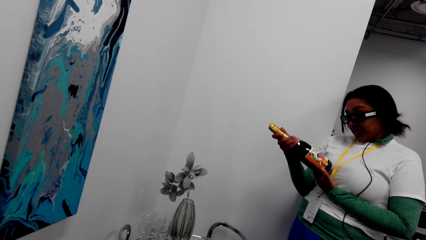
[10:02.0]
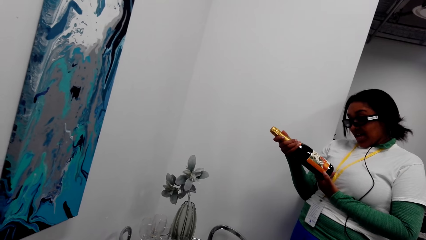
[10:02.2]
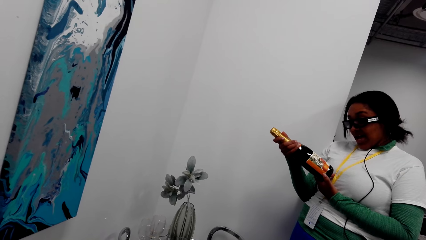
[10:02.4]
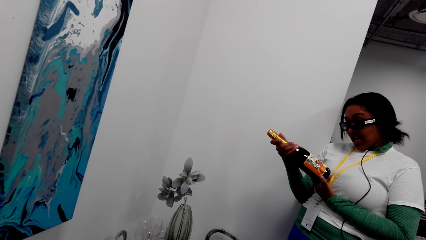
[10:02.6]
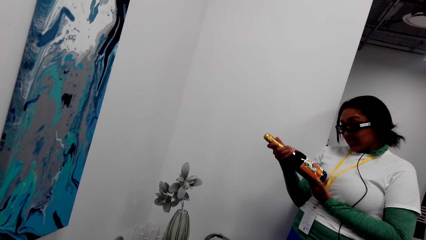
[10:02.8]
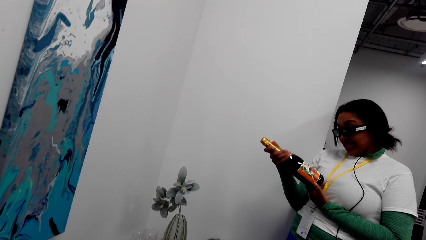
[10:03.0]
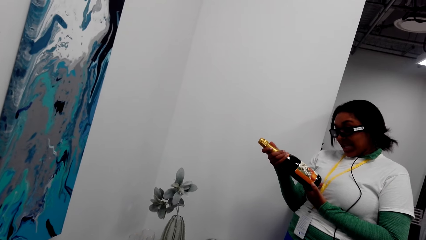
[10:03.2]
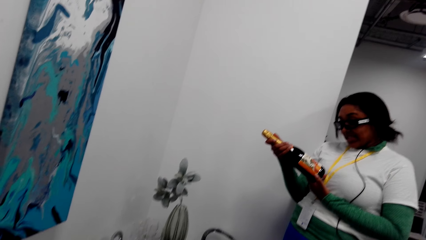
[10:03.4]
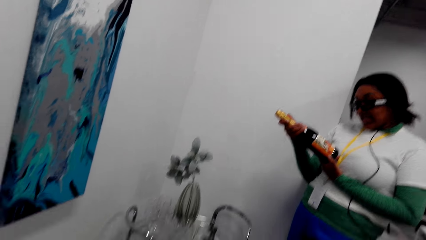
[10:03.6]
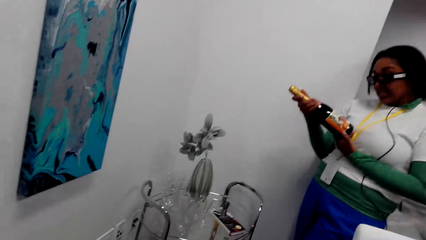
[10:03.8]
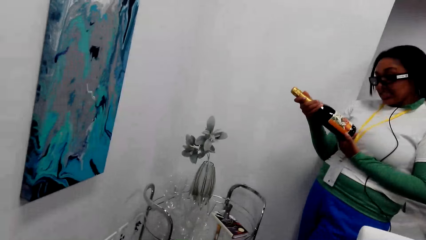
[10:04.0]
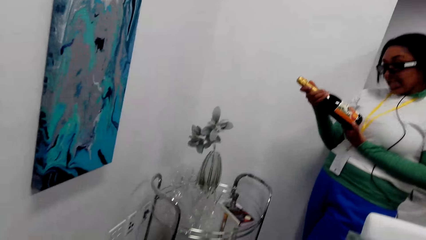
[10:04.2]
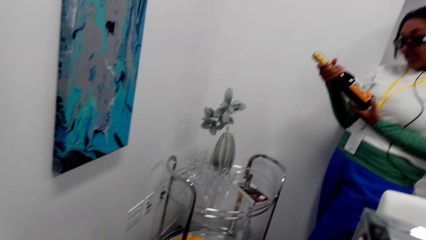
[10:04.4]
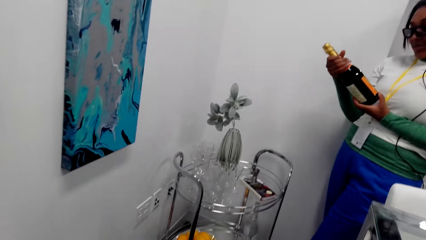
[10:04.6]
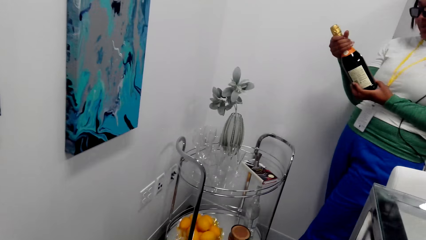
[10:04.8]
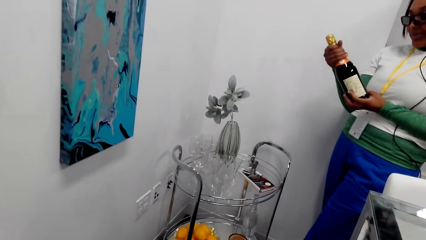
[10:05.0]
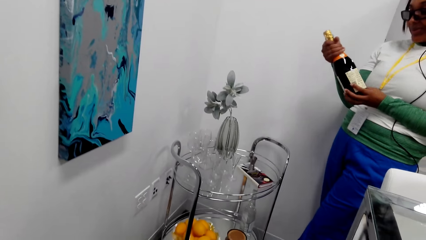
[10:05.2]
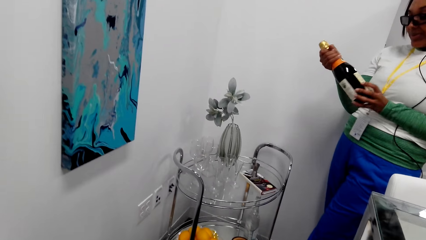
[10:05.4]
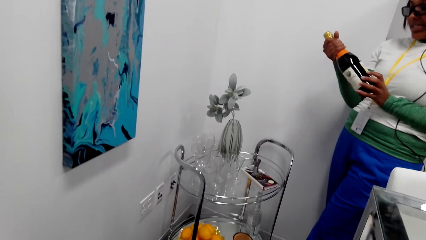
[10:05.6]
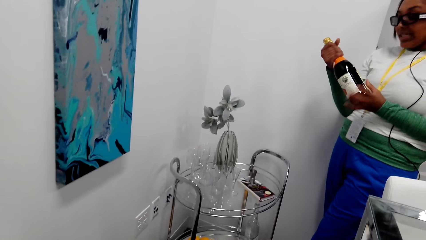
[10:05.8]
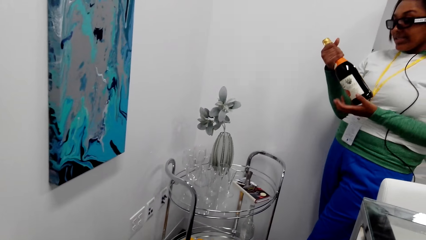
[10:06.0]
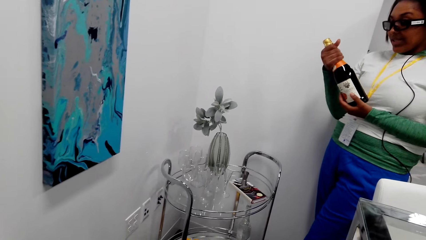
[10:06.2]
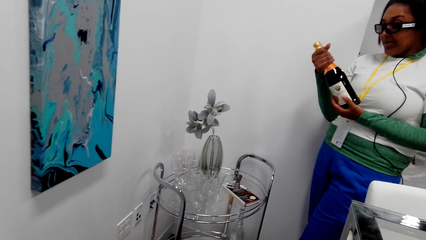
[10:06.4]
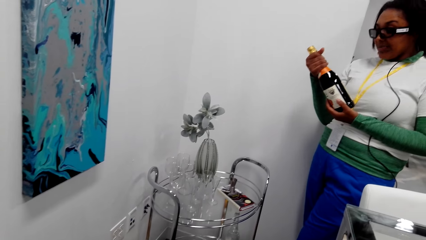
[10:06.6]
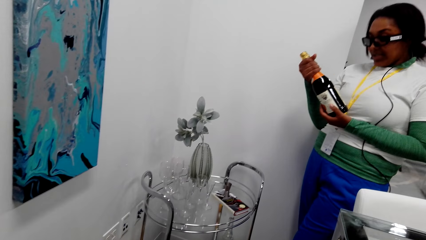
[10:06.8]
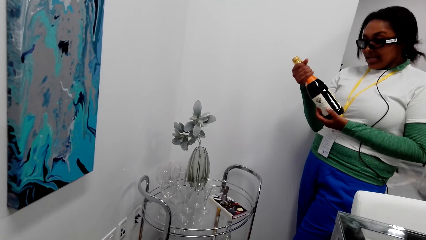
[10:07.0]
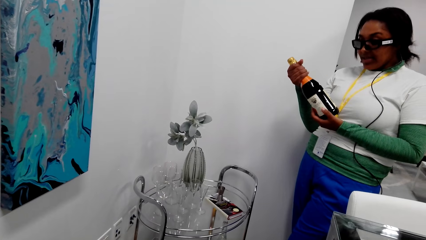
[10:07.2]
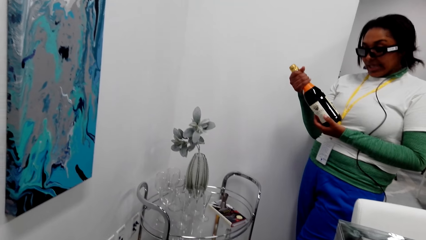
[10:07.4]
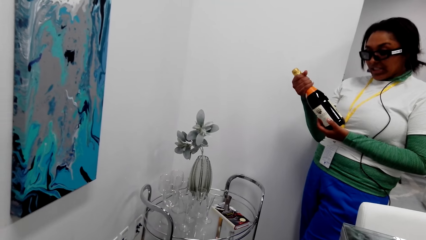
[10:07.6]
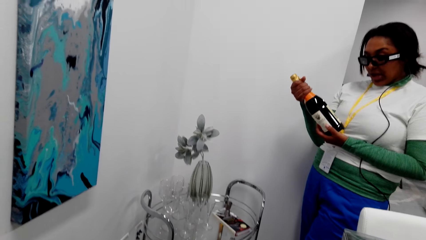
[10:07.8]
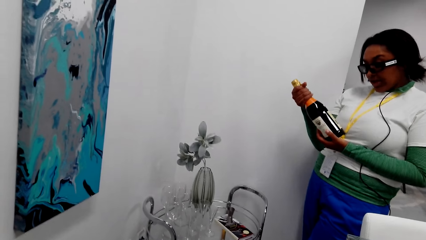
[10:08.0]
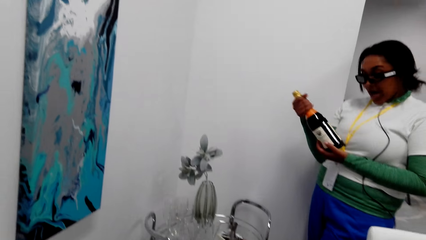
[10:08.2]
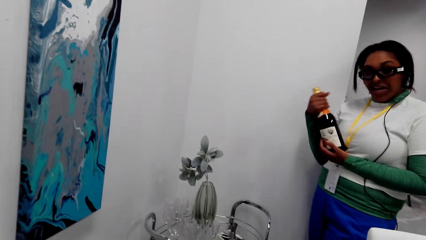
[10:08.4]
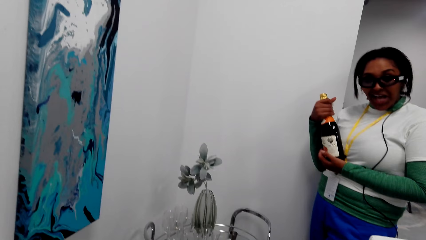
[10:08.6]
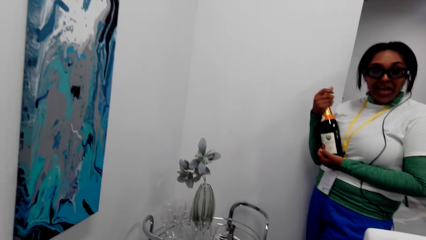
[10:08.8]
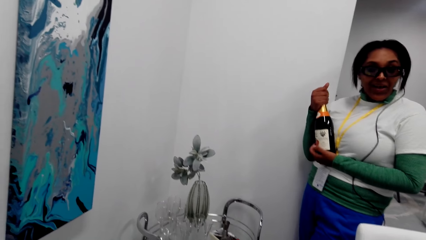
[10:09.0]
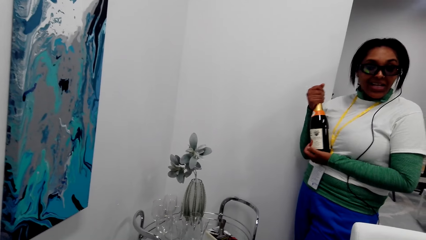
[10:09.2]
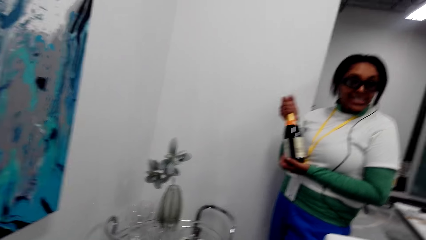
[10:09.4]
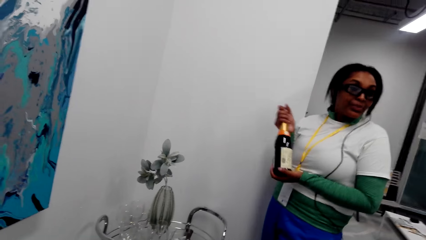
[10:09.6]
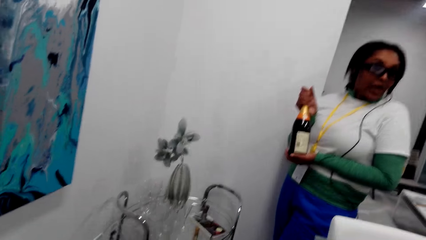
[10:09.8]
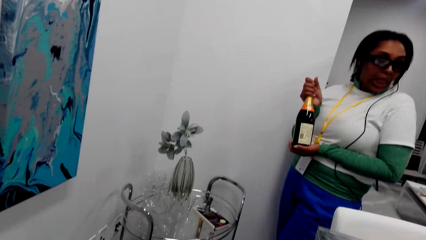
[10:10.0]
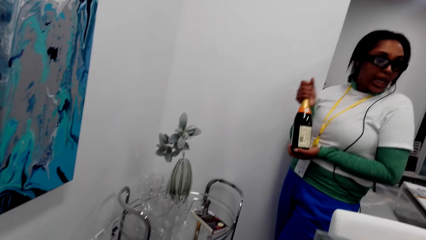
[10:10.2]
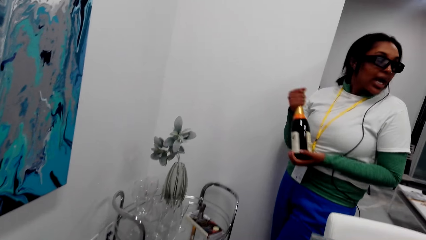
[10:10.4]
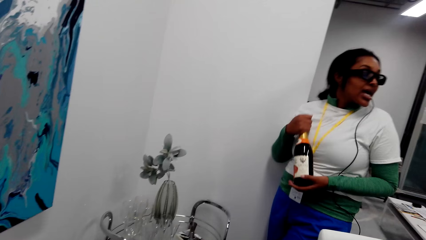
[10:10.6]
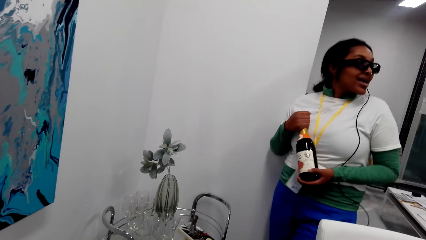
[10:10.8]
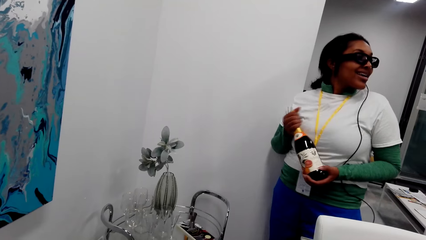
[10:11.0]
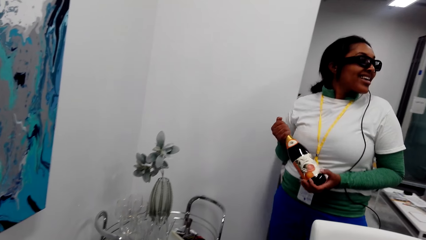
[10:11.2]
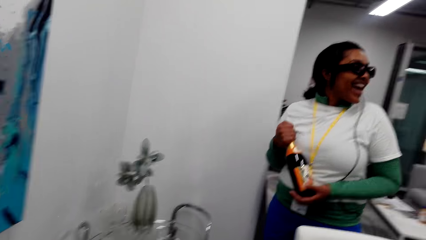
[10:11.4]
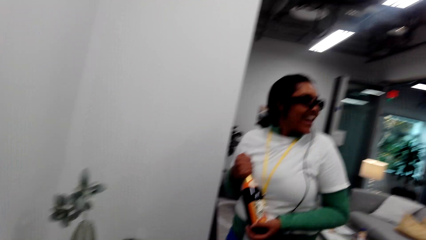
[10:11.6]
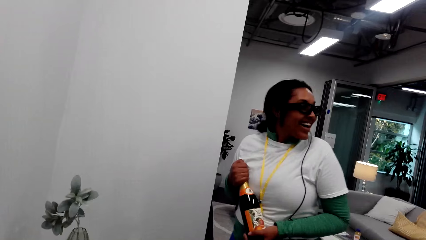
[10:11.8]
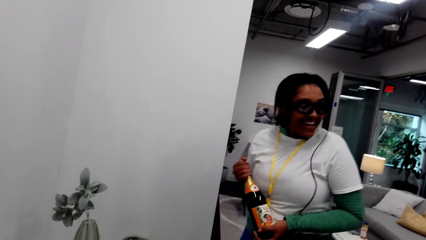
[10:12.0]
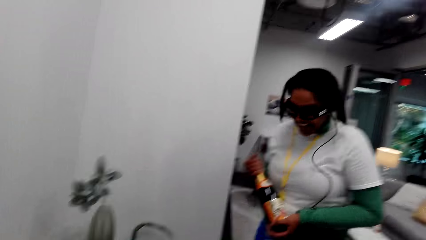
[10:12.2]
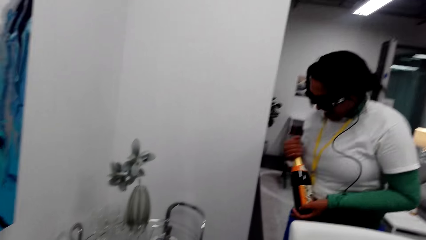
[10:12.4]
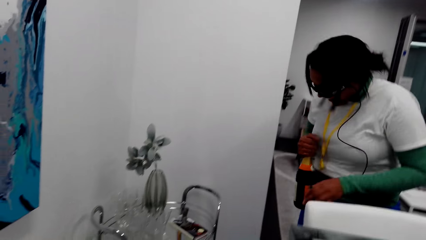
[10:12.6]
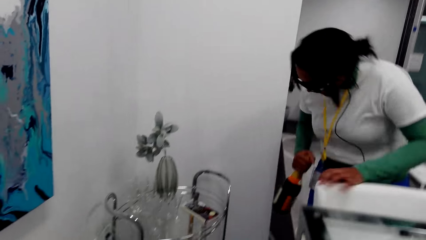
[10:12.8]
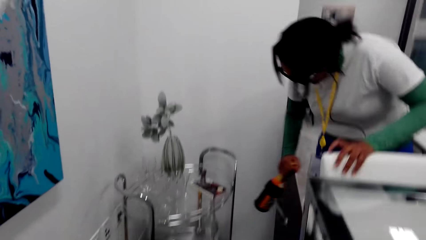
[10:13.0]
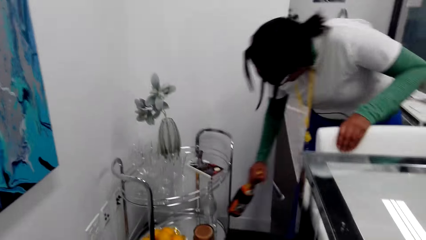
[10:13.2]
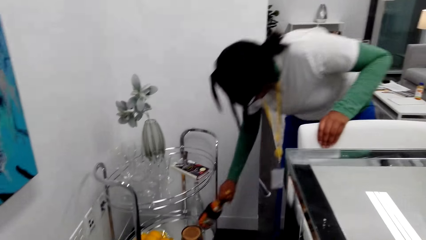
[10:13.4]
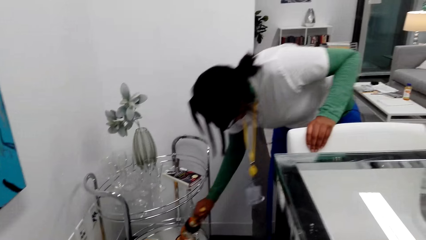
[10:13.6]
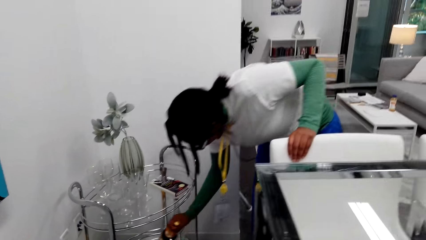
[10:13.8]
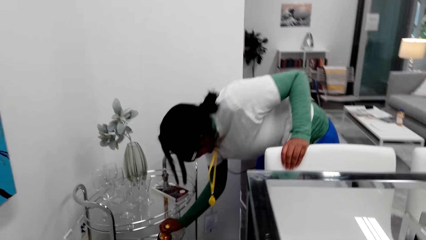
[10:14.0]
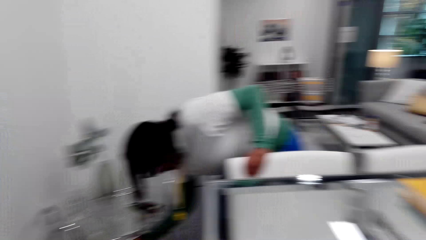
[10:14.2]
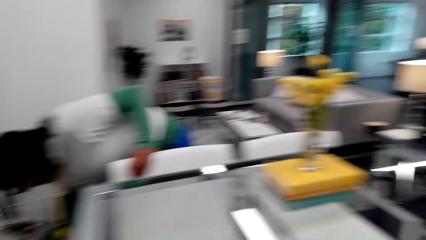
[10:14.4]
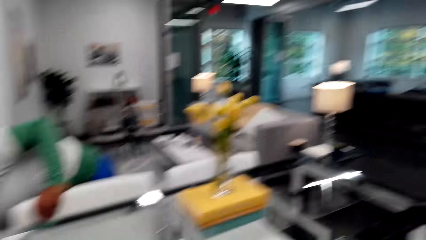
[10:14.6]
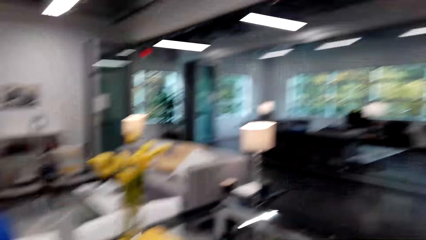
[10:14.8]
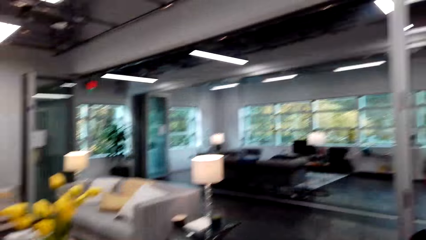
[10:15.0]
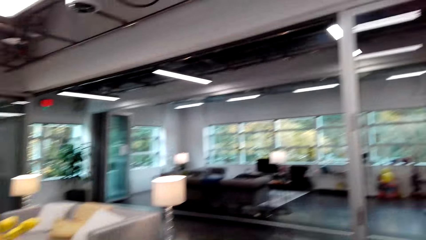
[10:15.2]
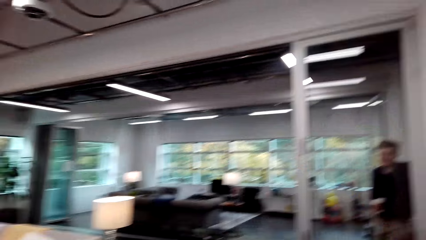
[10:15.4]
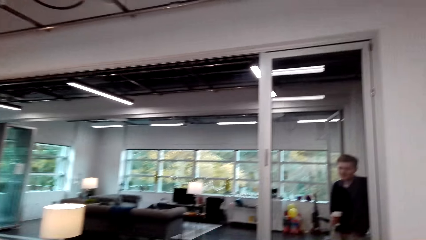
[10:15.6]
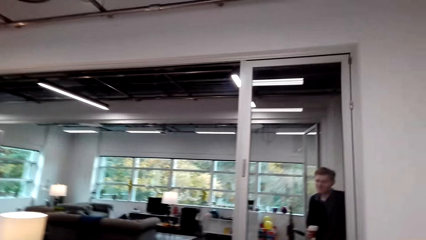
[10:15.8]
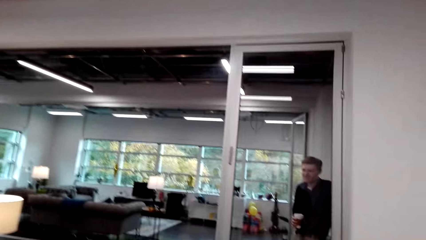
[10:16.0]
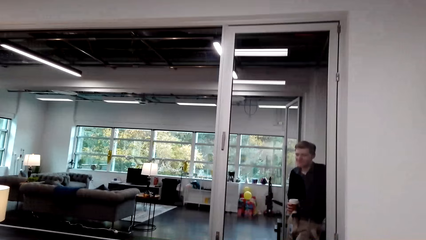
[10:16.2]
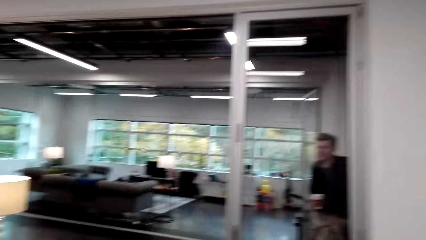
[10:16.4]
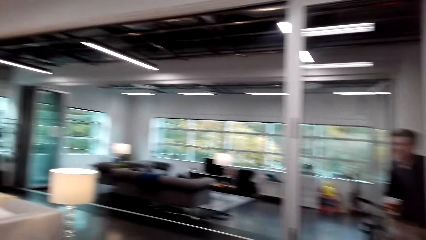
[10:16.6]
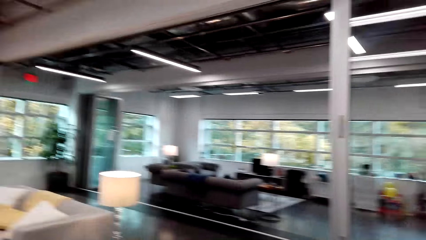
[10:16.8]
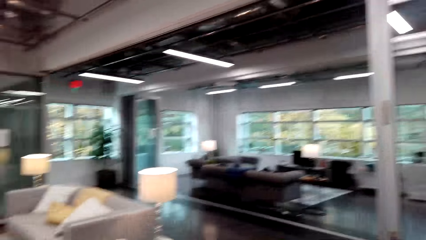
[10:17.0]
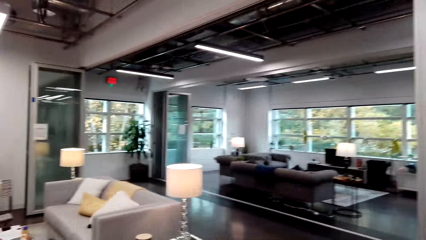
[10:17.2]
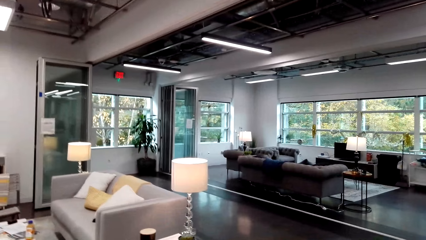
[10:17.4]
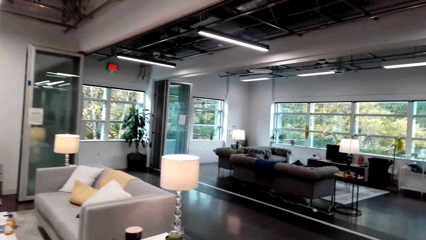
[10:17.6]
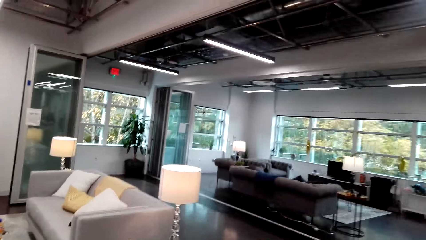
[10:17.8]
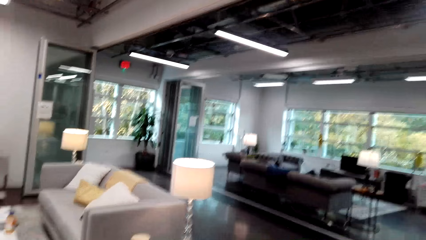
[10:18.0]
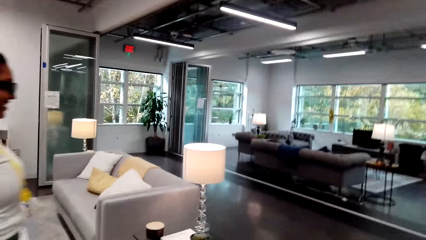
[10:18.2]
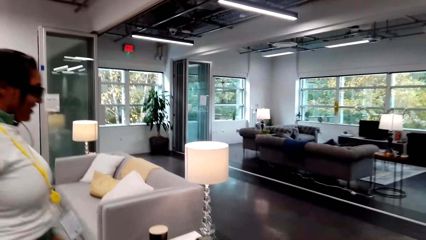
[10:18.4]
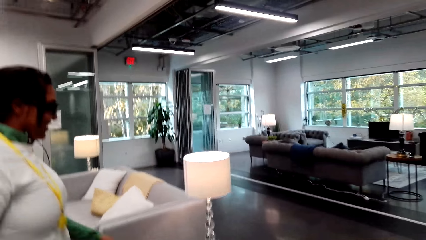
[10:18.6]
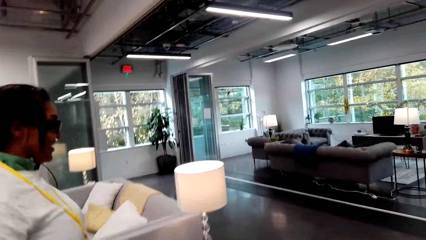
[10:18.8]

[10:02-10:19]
The camera wearer turns around the room. A woman puts the wine bottle on the table stand. The camera wearer looks around. They turn around the room.
